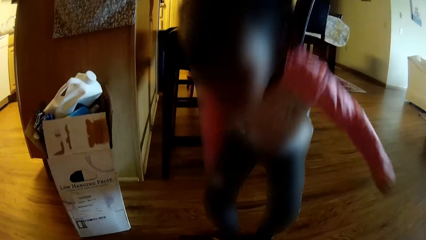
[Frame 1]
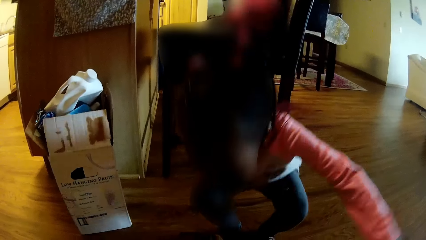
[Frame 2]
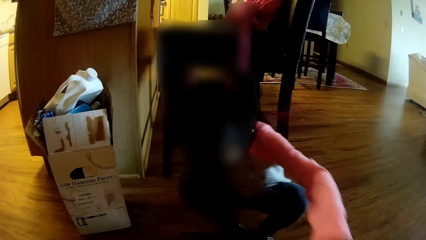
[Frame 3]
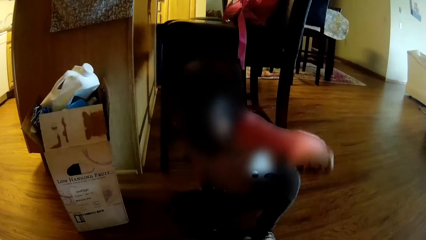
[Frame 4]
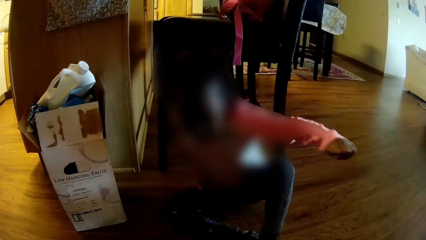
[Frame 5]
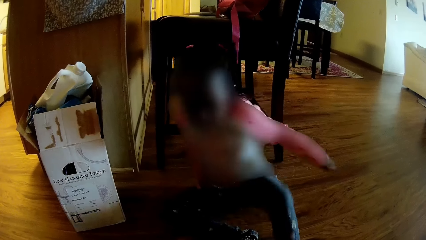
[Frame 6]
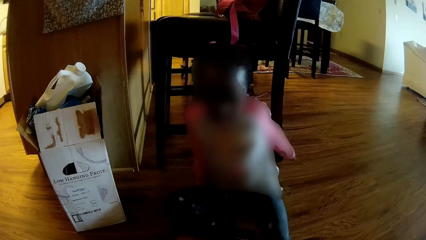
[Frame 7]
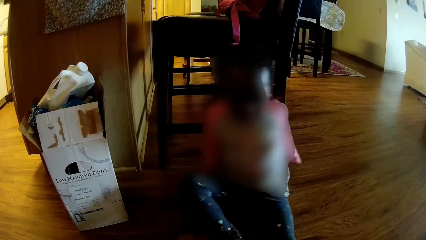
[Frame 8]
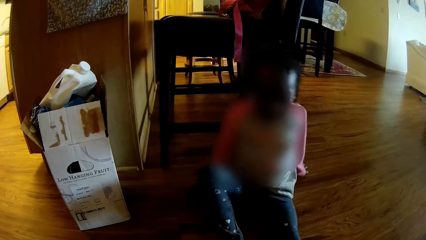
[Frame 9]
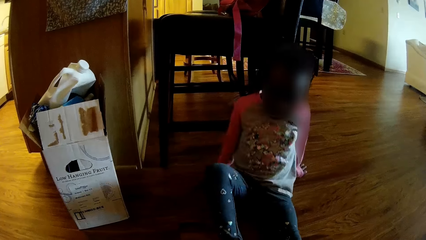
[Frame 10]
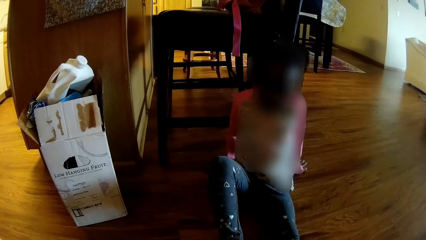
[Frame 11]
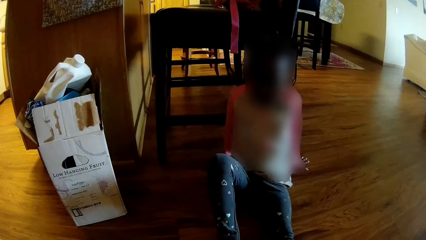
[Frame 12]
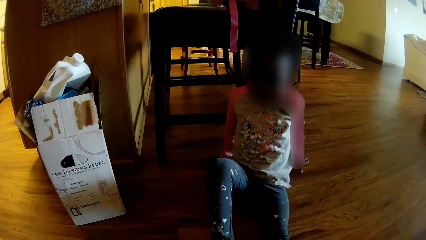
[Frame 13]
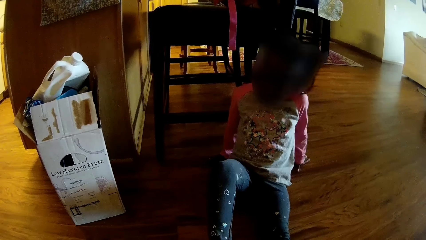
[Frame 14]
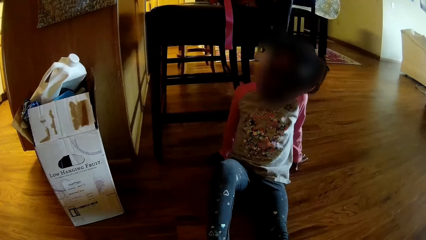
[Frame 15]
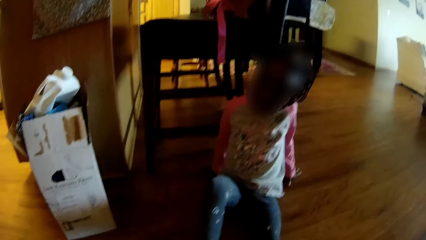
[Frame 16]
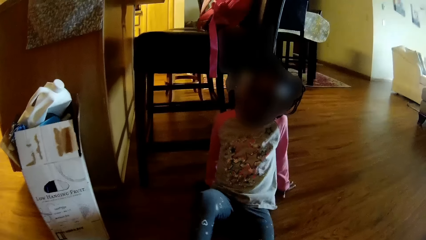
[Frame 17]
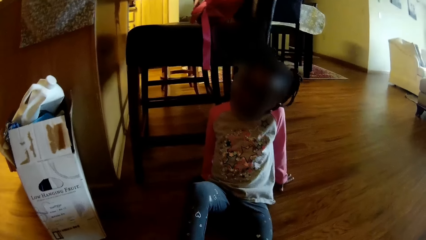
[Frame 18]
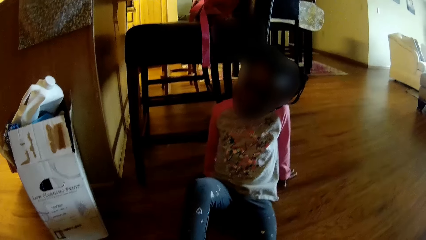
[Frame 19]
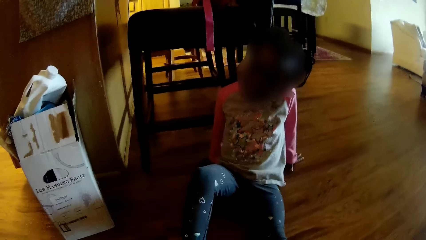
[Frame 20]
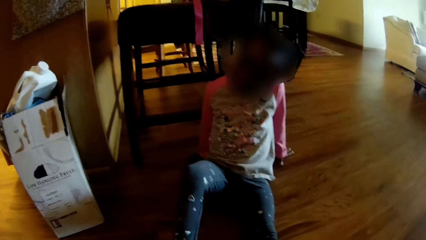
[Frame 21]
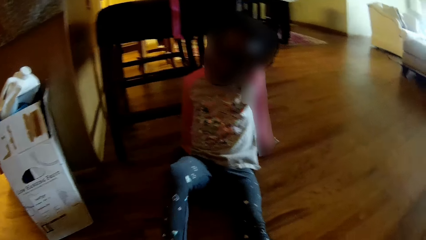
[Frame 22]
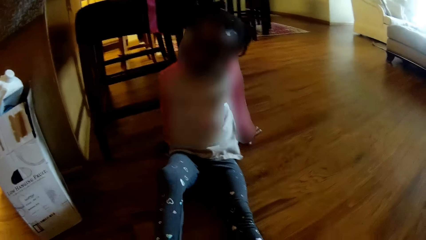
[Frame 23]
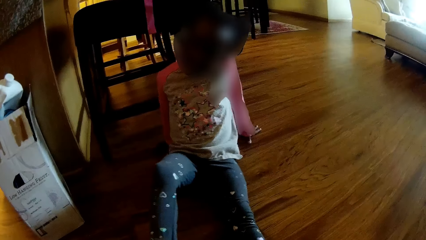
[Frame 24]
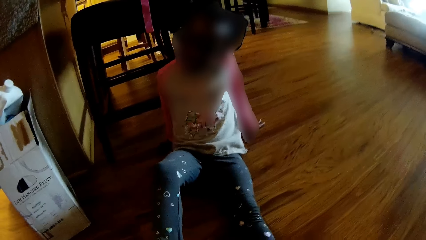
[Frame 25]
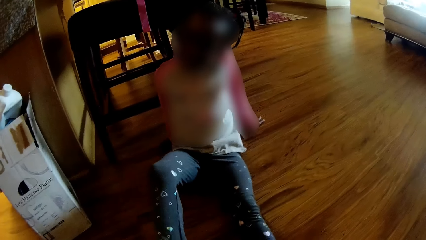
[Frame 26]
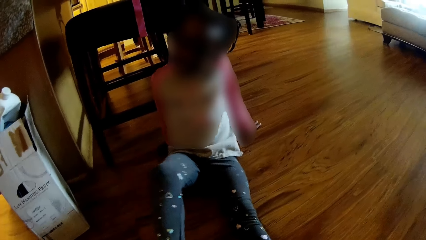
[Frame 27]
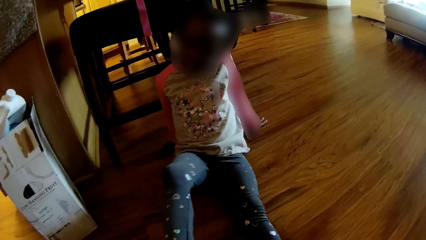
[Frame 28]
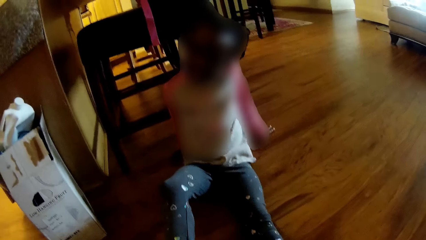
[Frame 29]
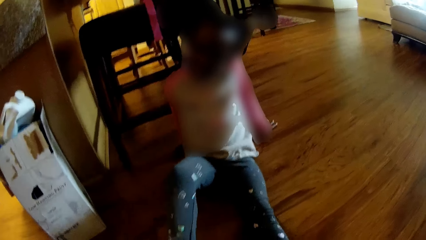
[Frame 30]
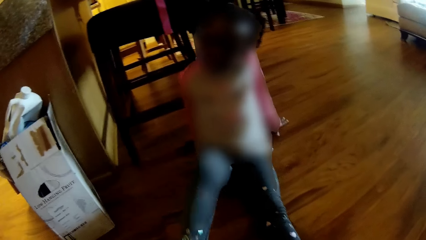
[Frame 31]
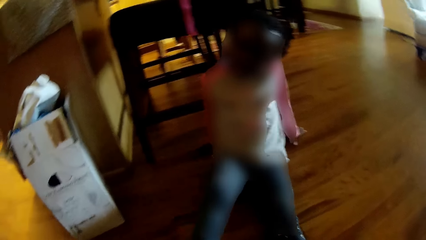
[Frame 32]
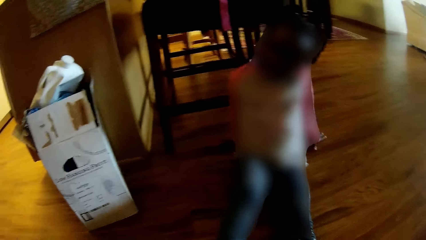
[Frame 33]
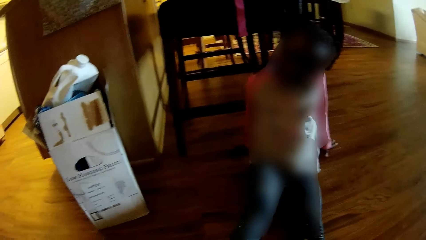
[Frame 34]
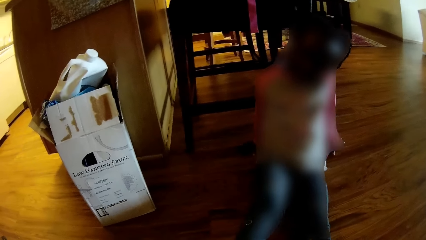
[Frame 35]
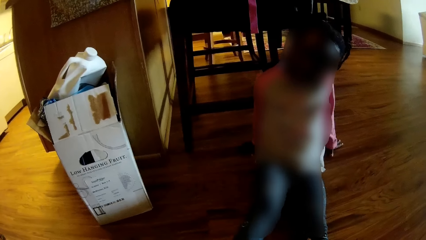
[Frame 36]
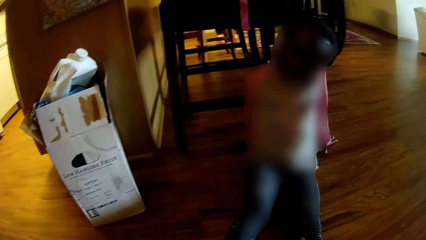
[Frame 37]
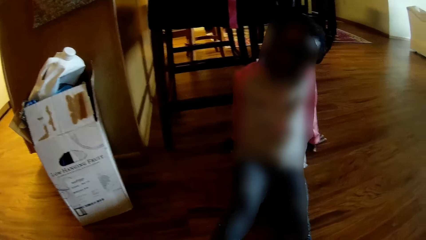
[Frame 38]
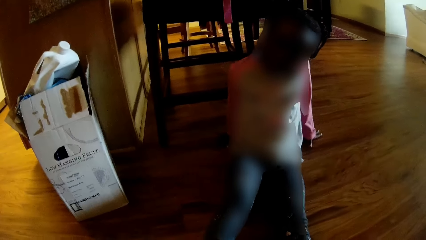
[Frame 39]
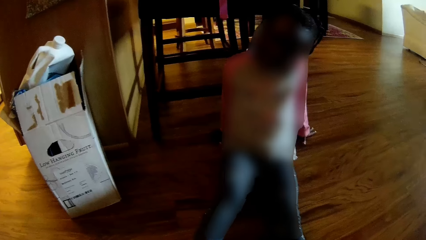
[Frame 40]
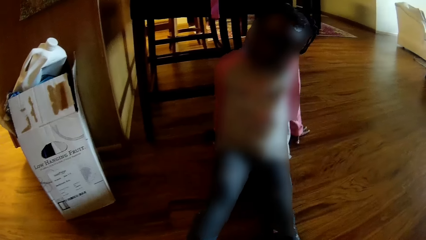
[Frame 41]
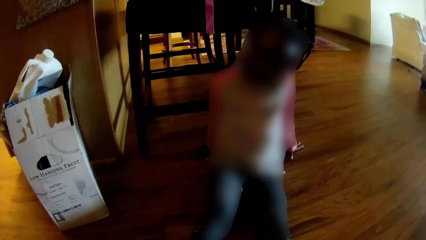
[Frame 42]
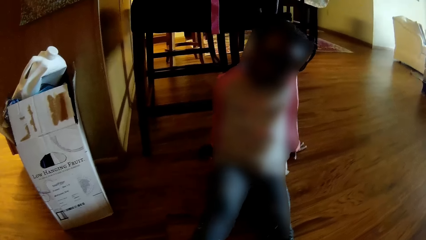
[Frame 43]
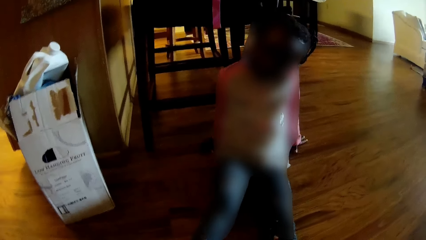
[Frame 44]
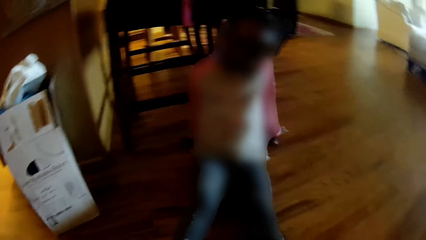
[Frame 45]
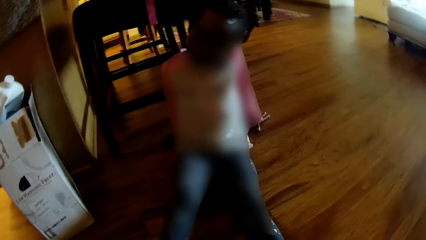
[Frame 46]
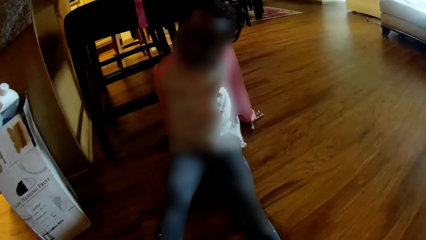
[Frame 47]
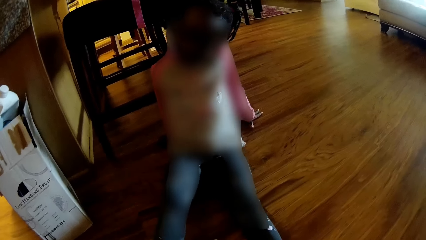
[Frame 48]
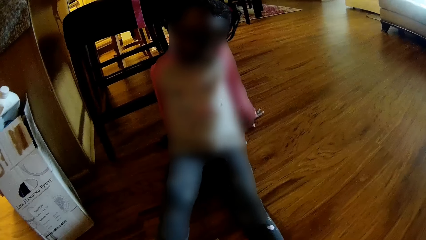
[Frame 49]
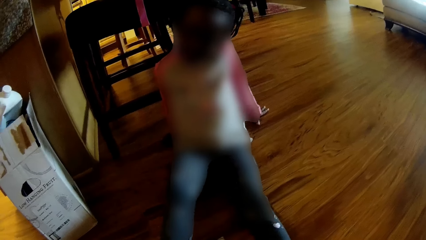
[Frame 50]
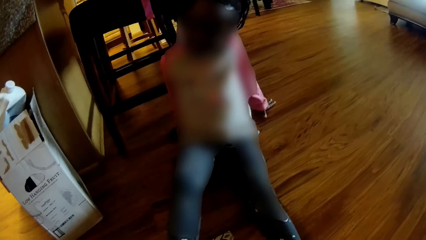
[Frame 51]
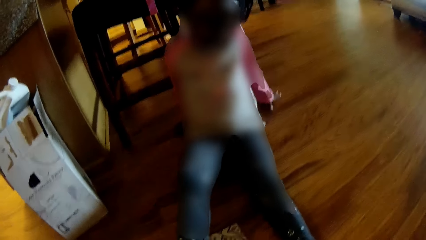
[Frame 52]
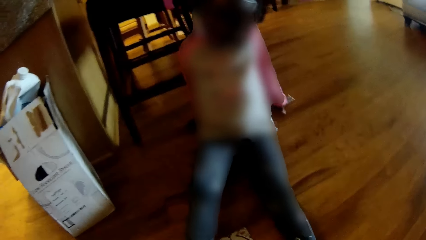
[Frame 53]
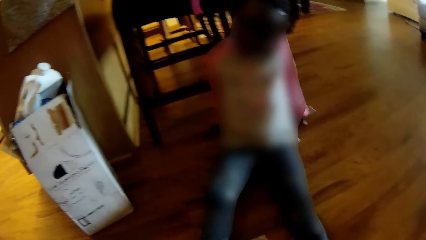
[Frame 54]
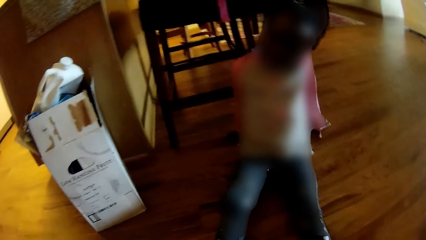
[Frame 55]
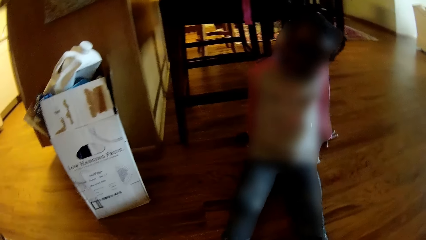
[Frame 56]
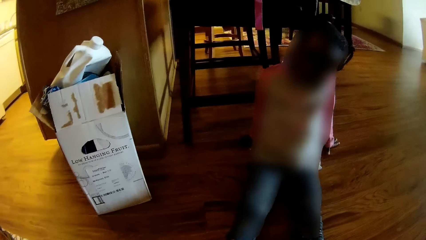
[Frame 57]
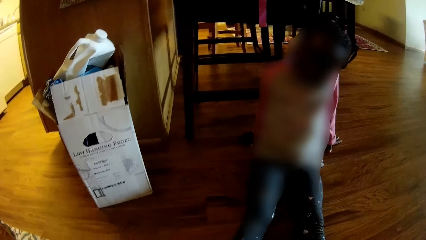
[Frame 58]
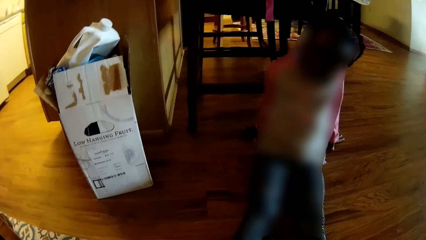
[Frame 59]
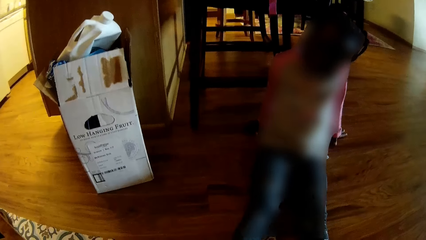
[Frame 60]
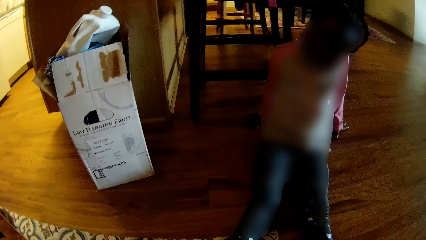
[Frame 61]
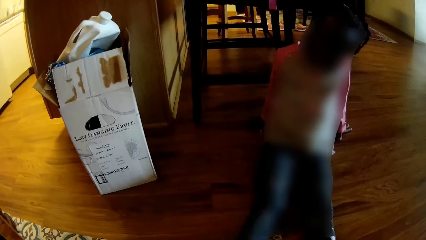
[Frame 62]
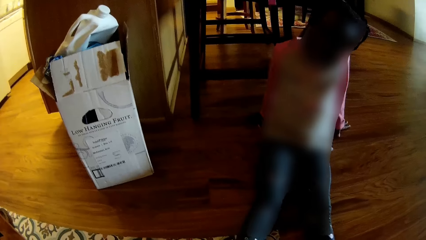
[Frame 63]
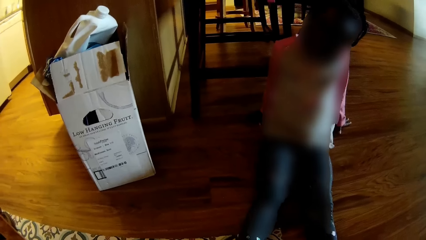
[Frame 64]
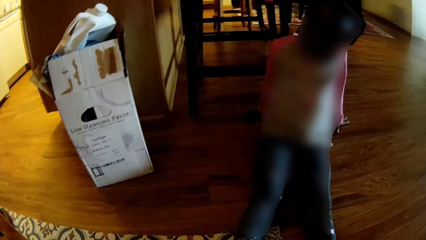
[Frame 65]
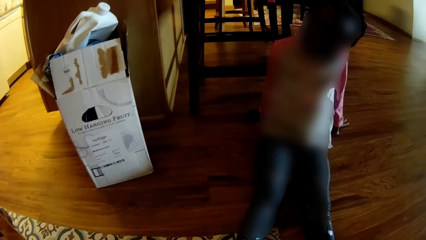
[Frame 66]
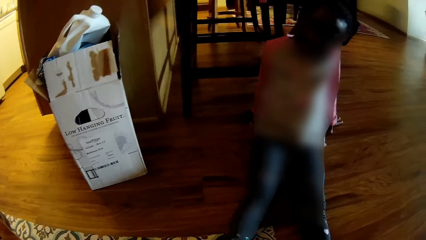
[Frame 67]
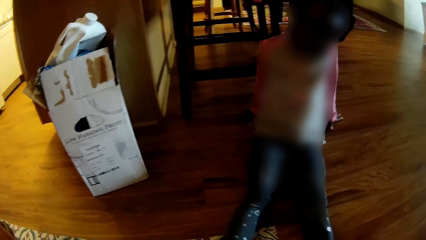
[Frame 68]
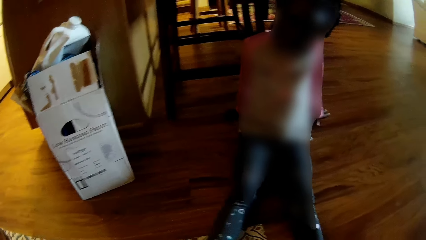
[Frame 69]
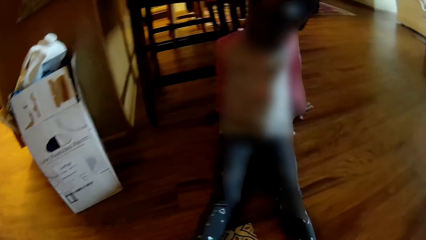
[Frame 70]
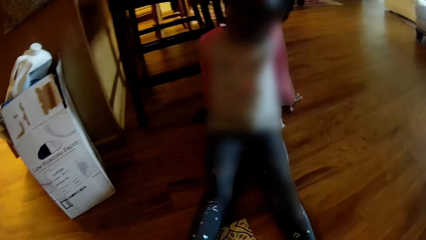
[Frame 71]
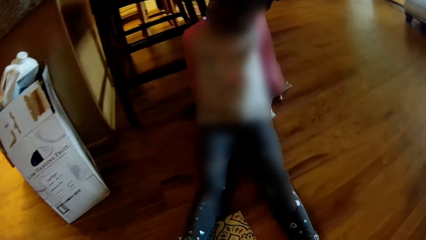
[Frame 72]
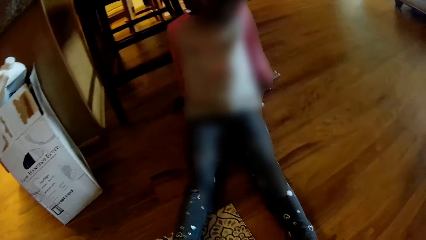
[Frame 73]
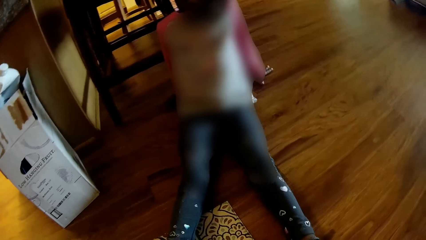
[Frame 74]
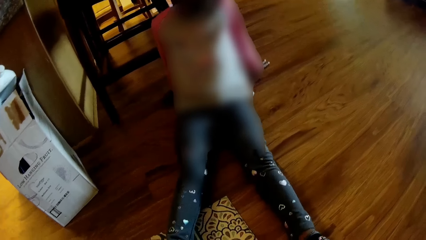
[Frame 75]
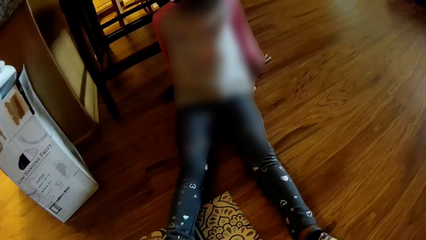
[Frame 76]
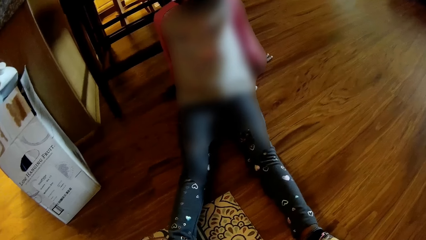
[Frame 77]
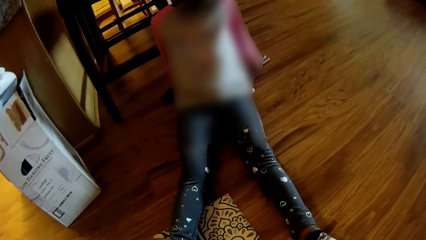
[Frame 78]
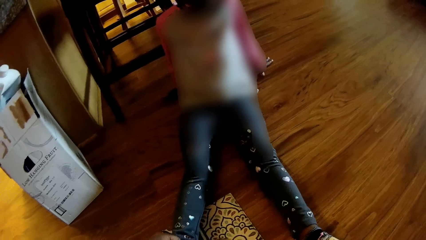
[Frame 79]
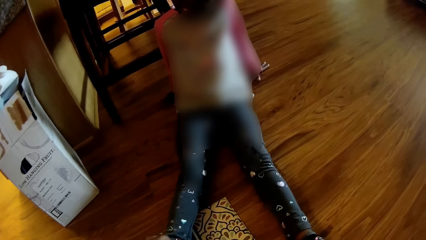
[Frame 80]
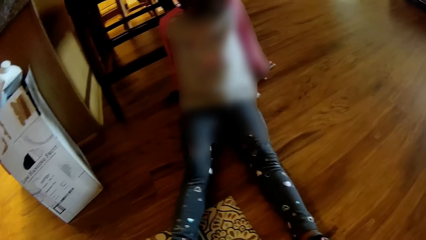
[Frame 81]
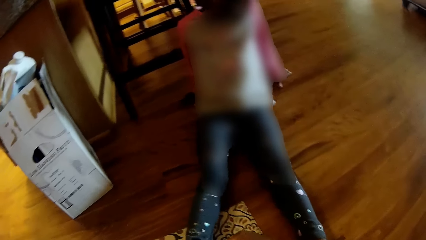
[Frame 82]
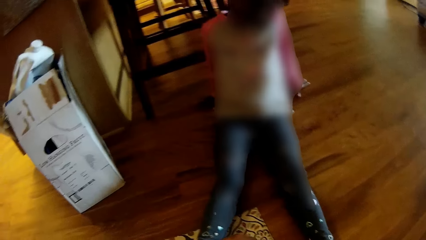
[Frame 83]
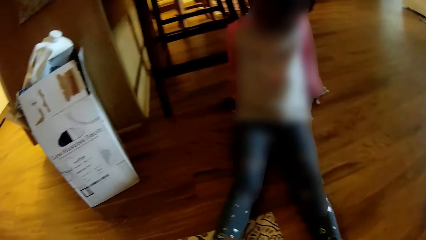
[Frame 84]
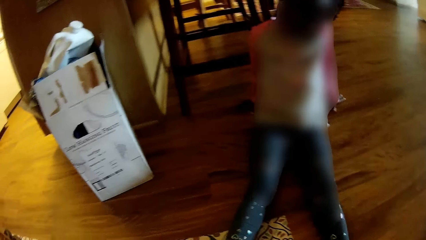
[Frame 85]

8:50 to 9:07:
The girl sits on the floor.
